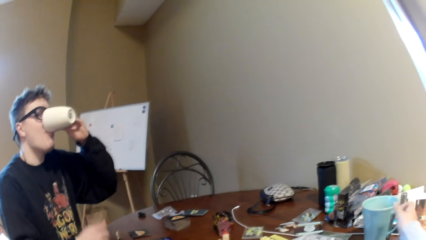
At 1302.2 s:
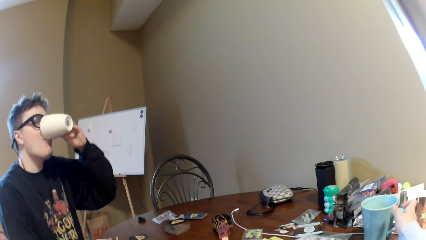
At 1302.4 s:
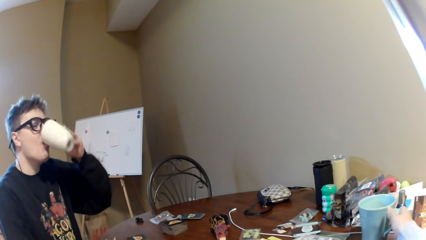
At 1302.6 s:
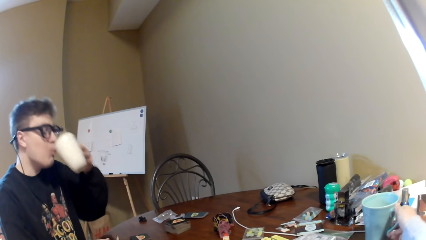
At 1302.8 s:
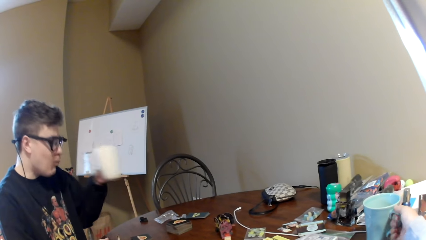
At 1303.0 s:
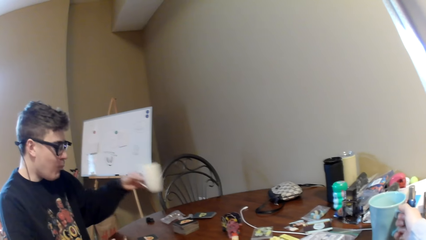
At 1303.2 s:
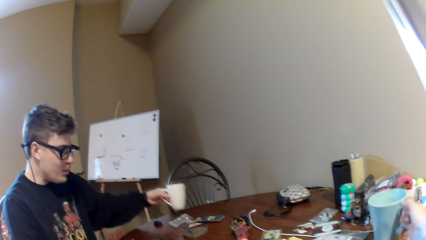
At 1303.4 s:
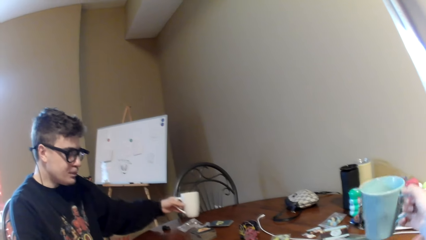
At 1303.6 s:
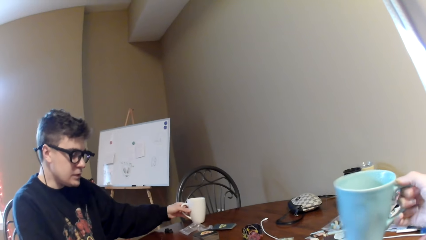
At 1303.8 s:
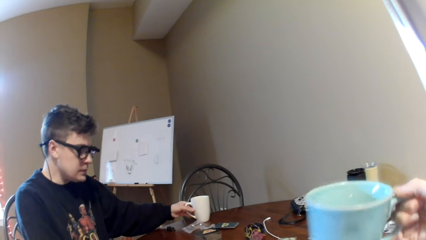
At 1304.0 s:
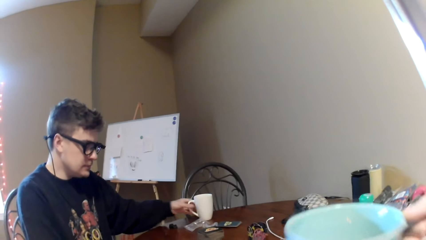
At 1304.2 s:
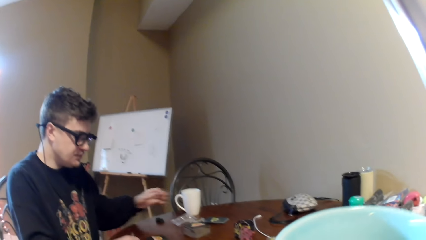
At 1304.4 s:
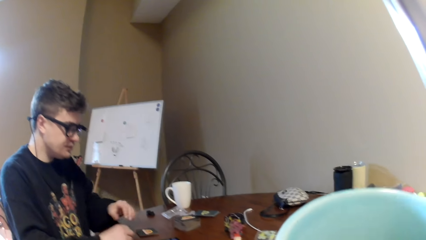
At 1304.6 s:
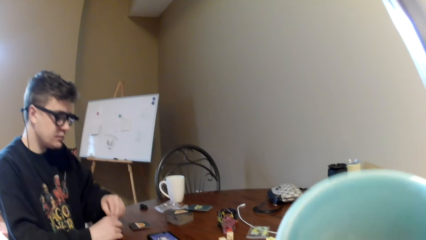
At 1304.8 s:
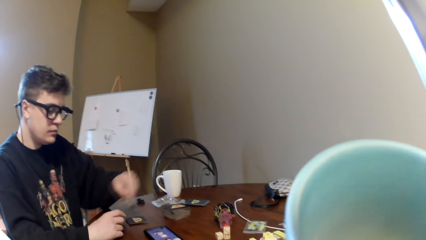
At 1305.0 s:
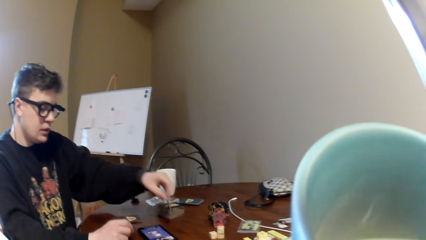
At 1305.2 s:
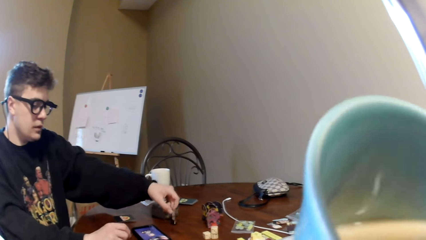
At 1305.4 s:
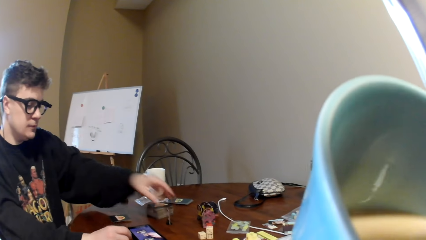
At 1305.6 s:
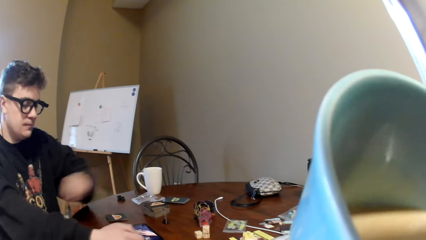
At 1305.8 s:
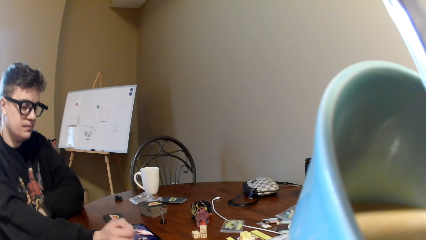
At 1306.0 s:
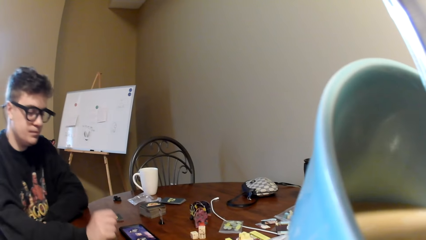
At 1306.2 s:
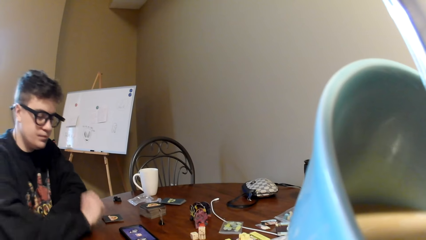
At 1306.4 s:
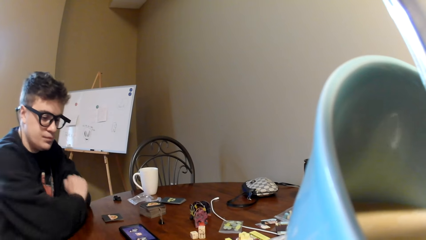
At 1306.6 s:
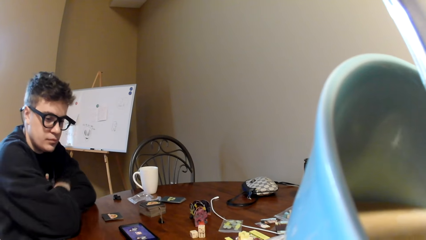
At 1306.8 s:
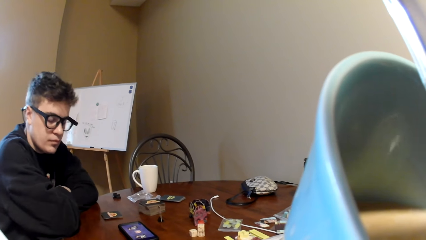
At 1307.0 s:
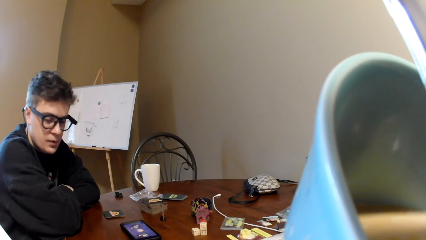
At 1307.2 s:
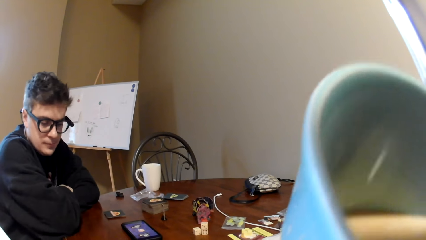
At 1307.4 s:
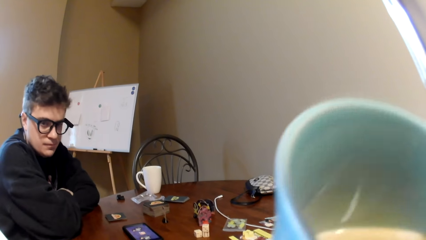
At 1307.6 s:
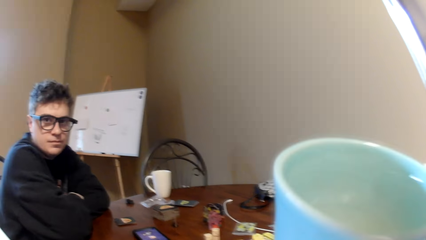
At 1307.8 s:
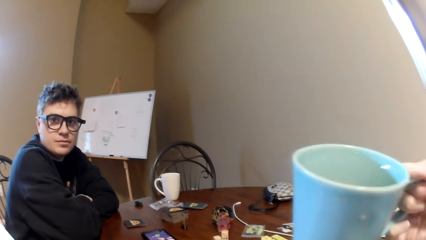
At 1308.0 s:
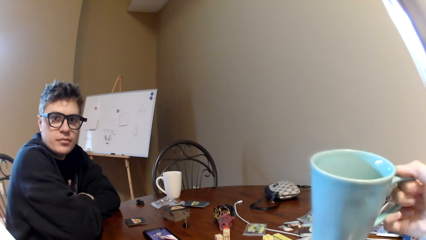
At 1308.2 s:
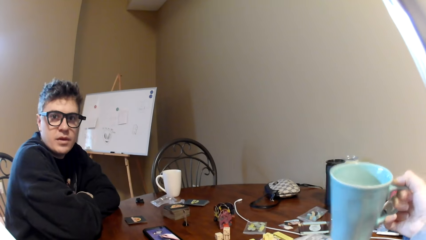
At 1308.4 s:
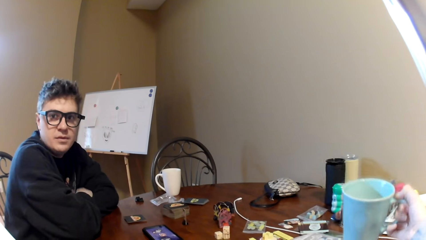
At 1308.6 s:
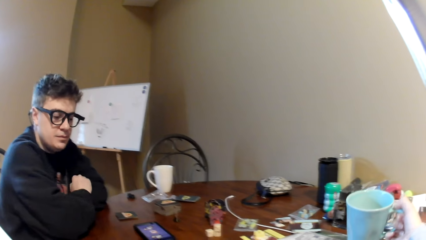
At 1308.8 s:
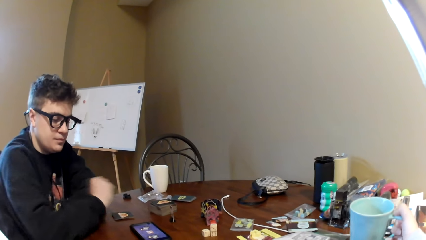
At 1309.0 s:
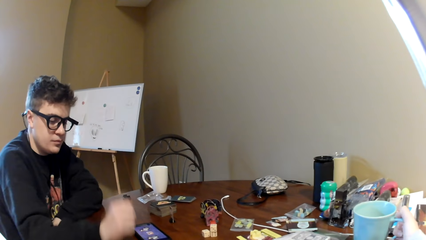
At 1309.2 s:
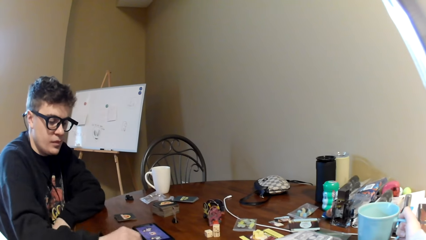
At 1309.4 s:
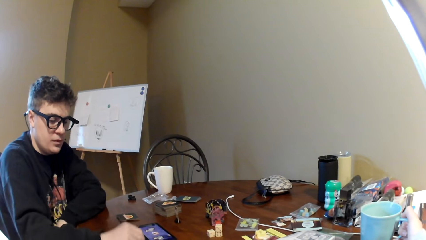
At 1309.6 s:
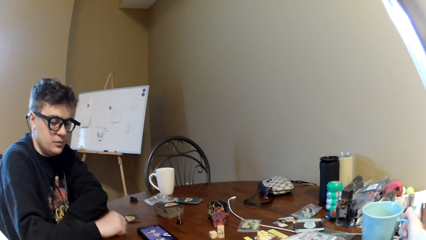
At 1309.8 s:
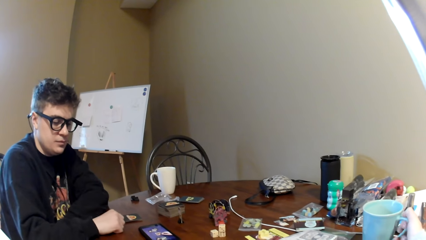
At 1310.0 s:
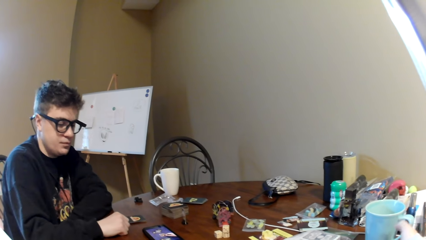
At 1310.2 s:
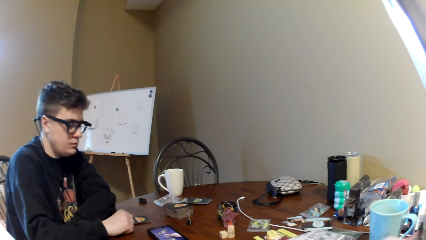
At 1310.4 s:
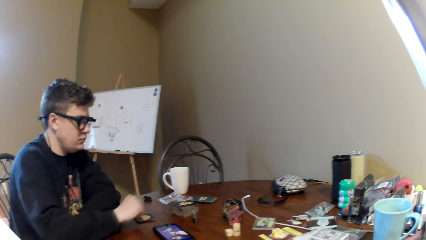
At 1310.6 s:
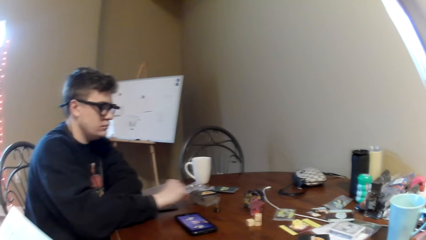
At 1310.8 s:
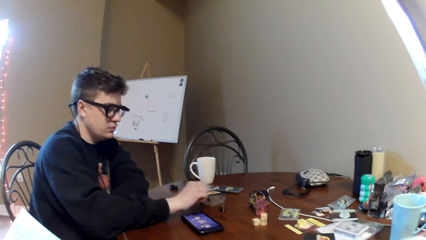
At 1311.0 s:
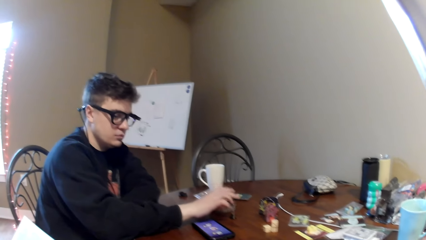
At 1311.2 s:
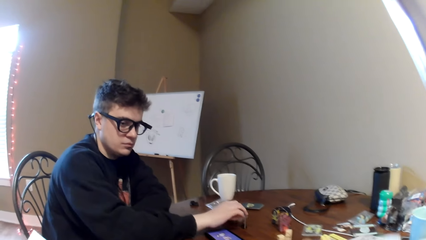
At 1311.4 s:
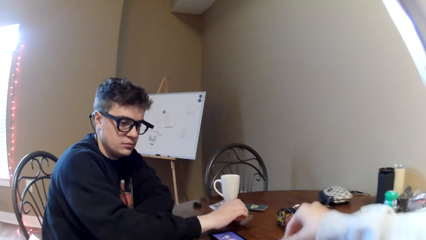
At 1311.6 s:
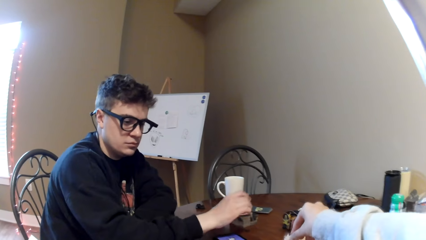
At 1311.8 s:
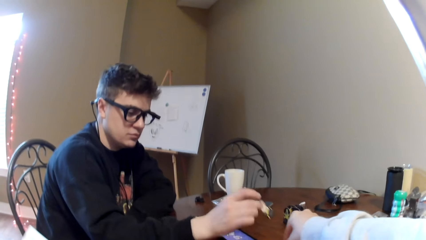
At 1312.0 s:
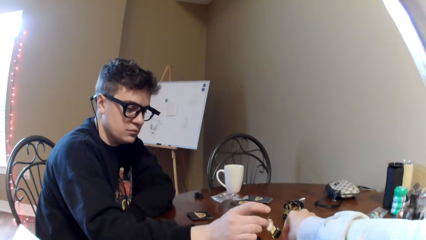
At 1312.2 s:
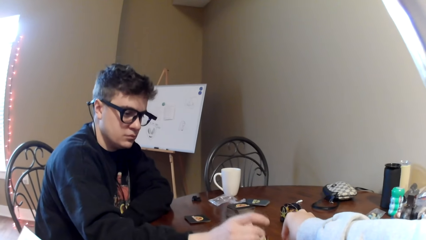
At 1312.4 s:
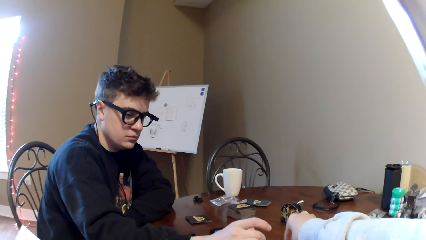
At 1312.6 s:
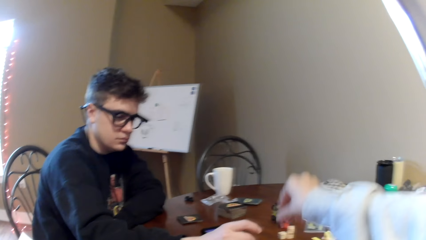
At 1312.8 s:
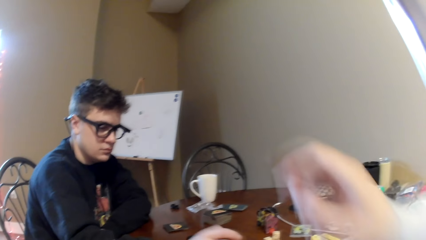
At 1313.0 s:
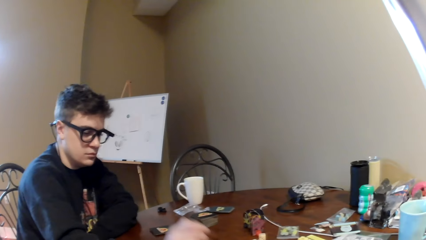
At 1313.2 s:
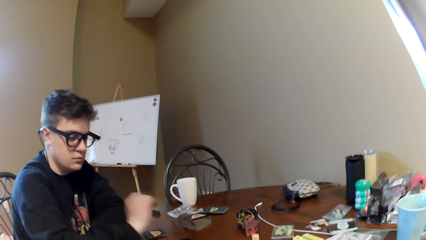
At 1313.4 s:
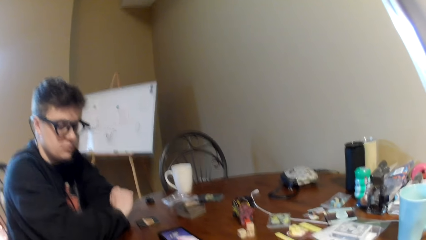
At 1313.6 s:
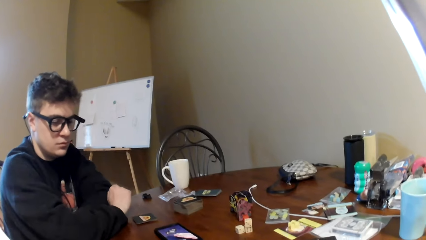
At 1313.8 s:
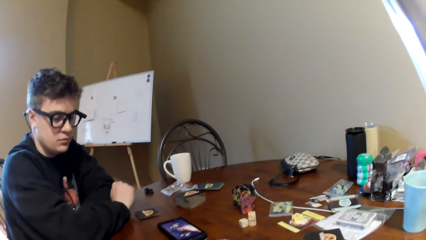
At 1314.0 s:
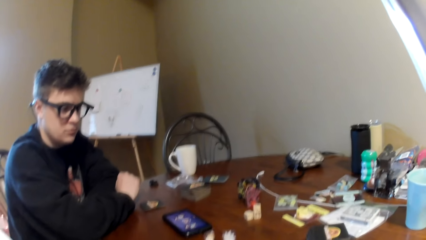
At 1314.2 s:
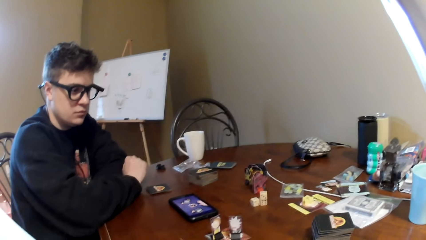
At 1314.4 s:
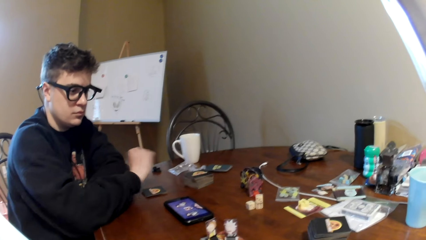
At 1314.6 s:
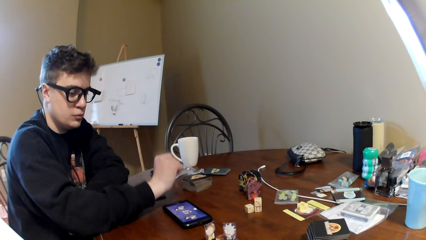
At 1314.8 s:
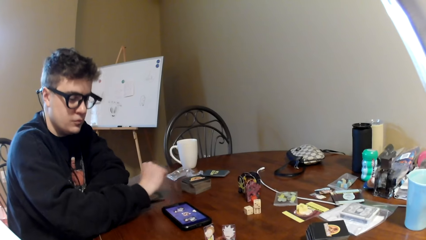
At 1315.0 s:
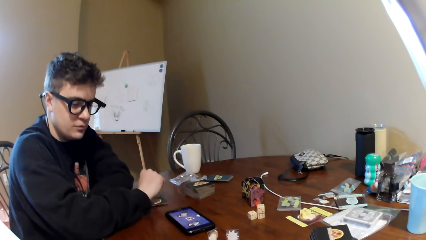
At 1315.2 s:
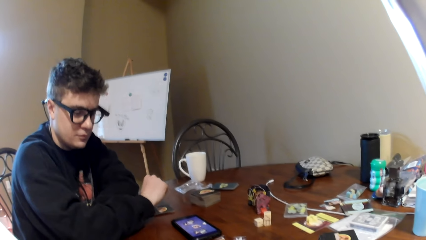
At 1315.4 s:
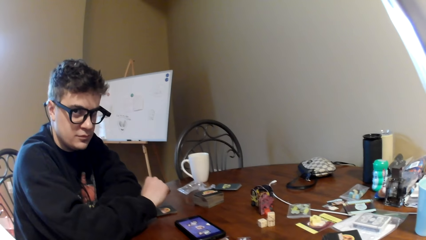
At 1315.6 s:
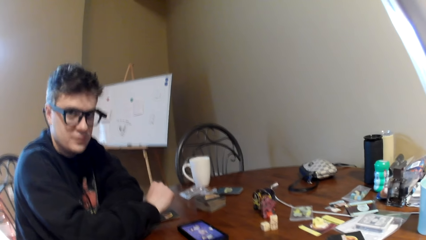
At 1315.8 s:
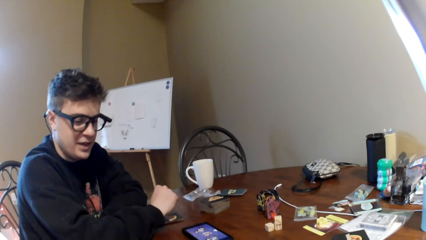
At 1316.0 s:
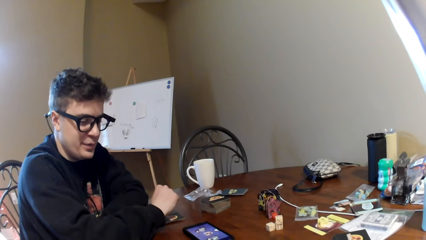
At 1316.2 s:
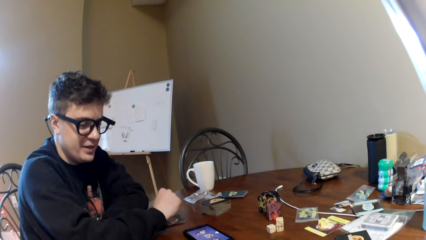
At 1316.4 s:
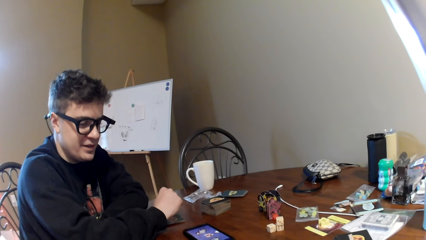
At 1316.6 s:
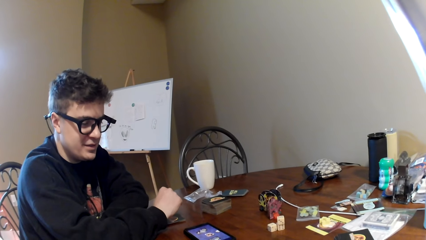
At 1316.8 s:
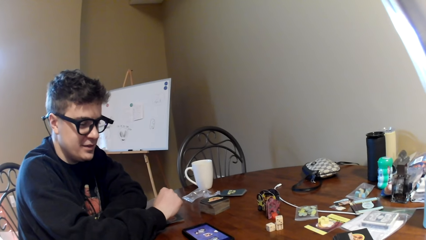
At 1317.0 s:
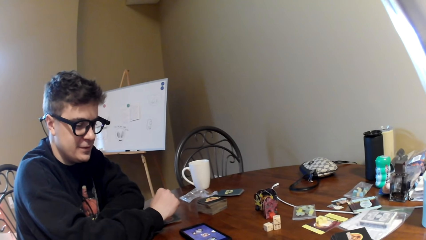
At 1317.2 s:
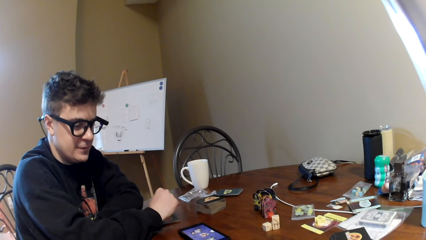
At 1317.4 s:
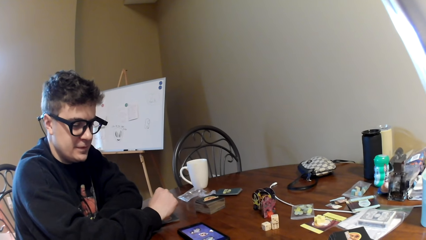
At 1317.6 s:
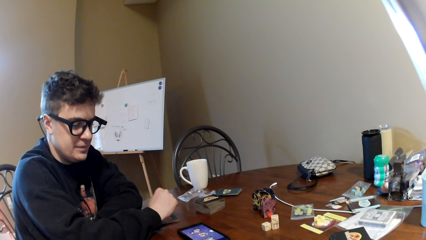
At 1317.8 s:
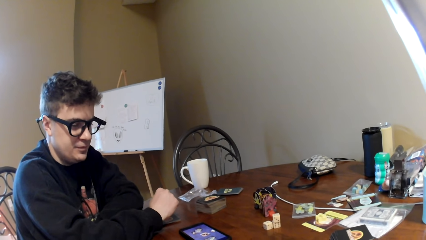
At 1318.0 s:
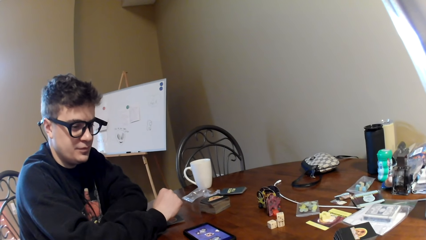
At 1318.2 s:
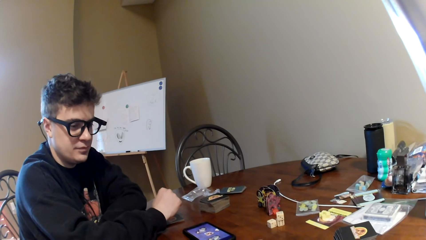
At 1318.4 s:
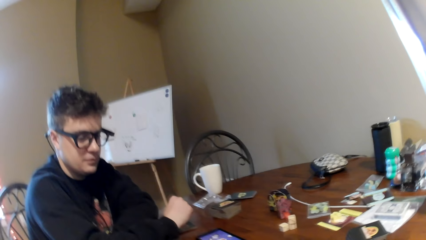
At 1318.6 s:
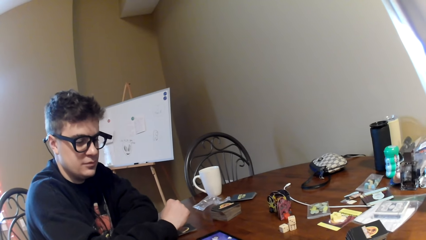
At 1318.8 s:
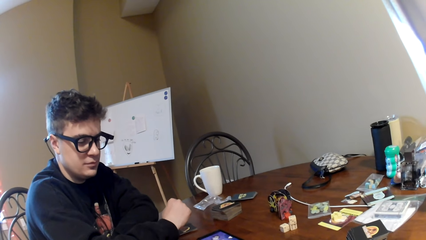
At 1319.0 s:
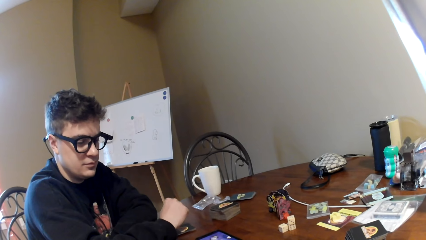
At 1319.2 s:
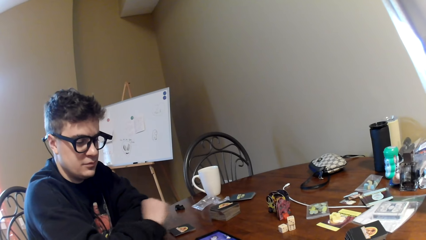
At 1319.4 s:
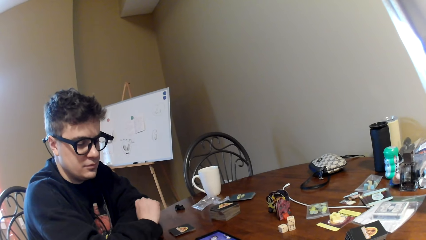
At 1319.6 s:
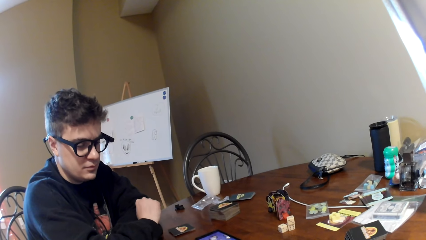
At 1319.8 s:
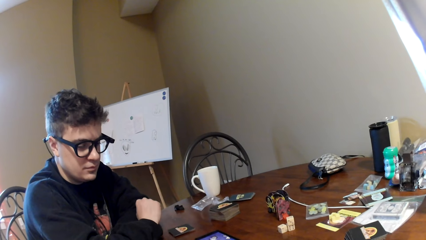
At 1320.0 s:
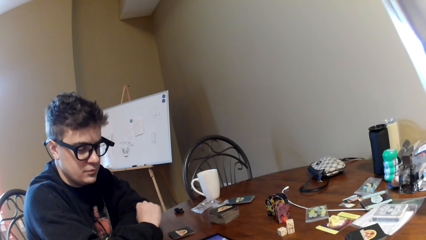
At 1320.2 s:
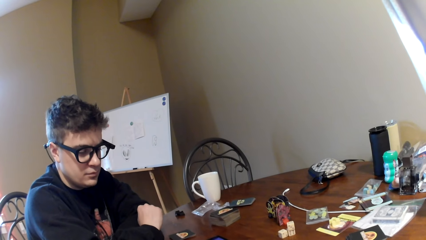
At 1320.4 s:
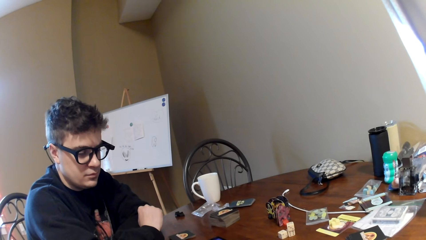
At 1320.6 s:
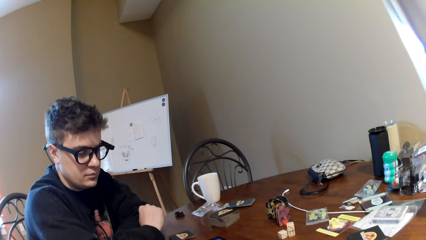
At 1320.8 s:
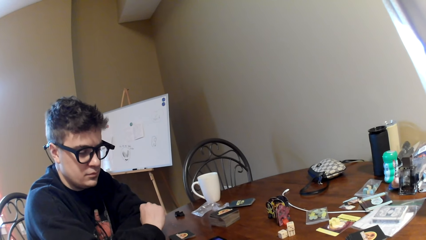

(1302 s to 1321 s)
A man gestures with his hand. The camera wearer picks up a cup. The man places the cup on the table. The camera wearer drinks the tea. The man puts the game piece on the table and folds his arms. The camera wearer drinks something. The man converses with the camera wearer. The camera wearer places the cup on the table. The man moves his right hand on the table and holds the game piece. The camera wearer puts a game piece on the table and lifts the right hand. The man places the poker chips on the table. The camera wearer moves the right hand. The man dials the phone, pulls back the right hand, looks at the camera wearer, watches a video on the phone and converses with the camera wearer. The camera wearer looks at the man.
